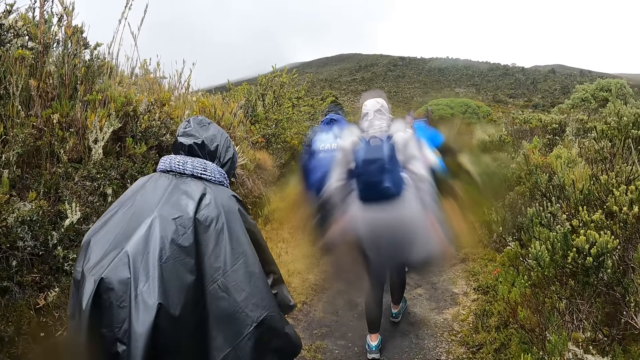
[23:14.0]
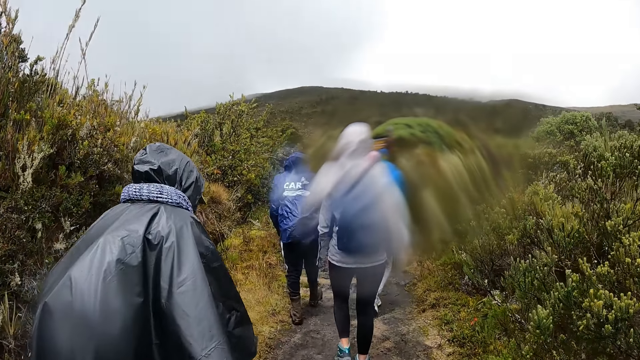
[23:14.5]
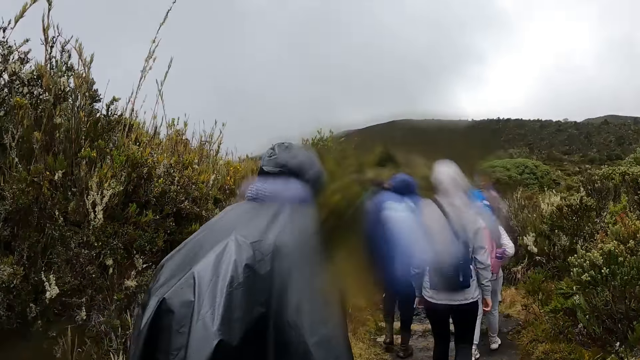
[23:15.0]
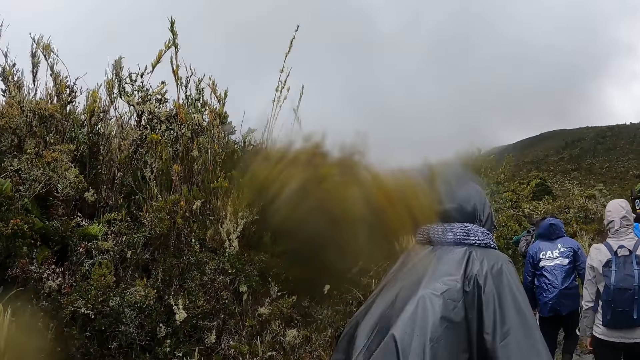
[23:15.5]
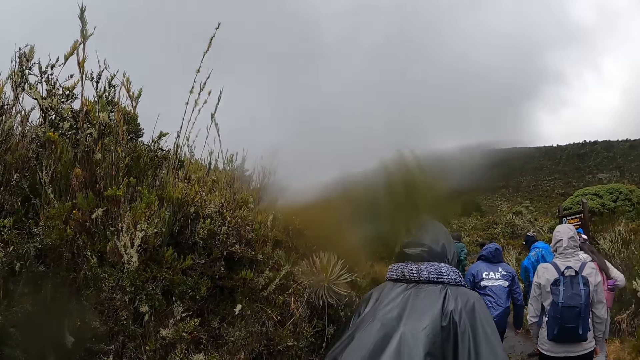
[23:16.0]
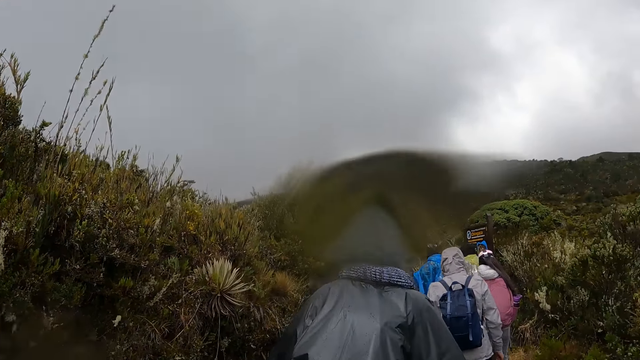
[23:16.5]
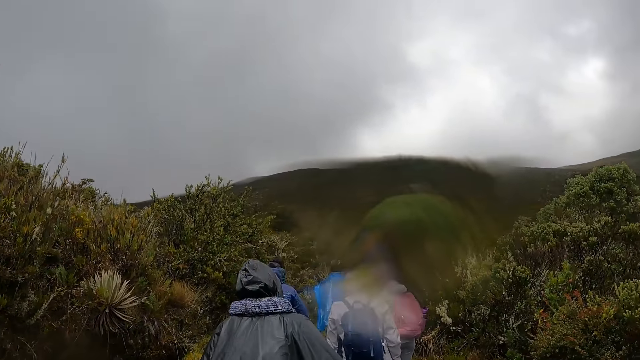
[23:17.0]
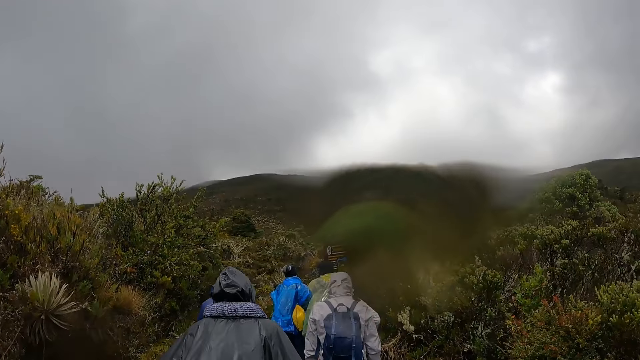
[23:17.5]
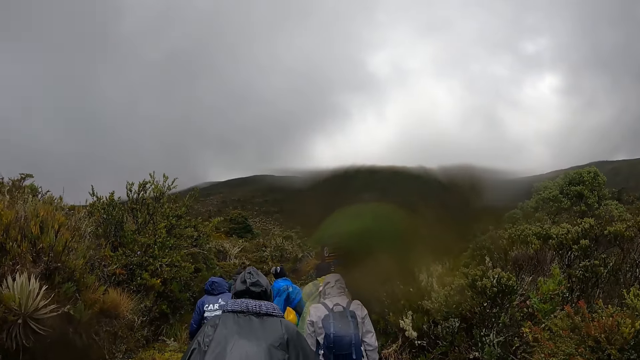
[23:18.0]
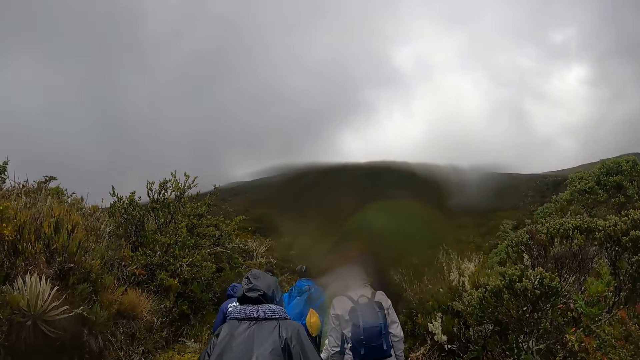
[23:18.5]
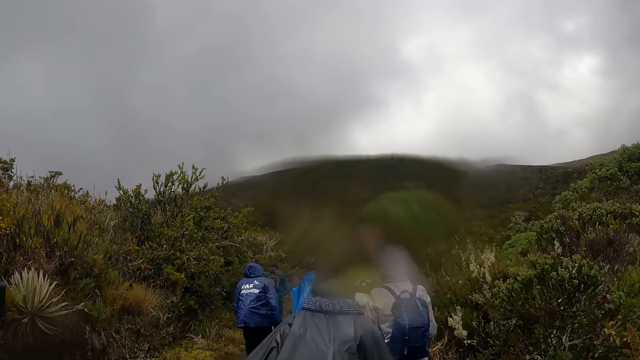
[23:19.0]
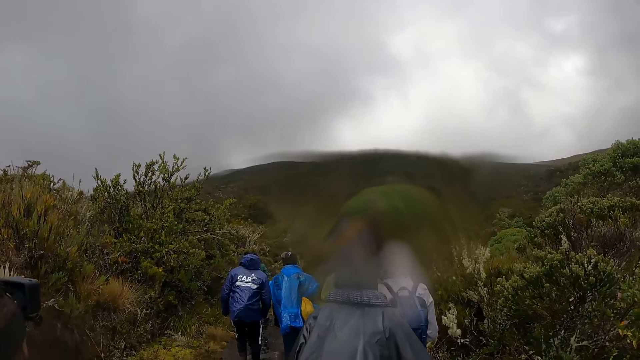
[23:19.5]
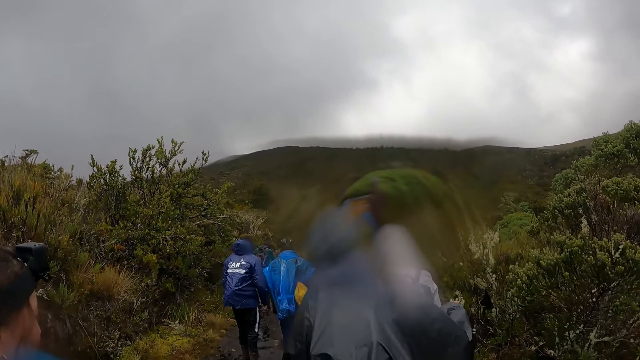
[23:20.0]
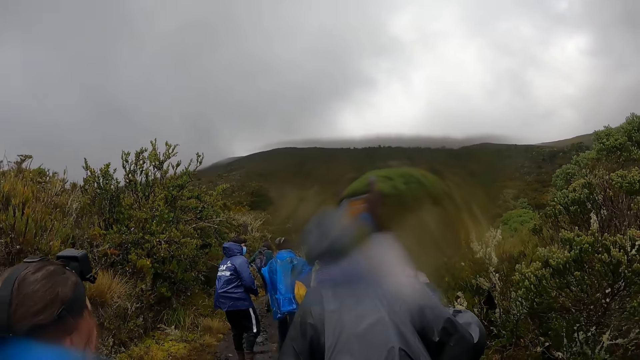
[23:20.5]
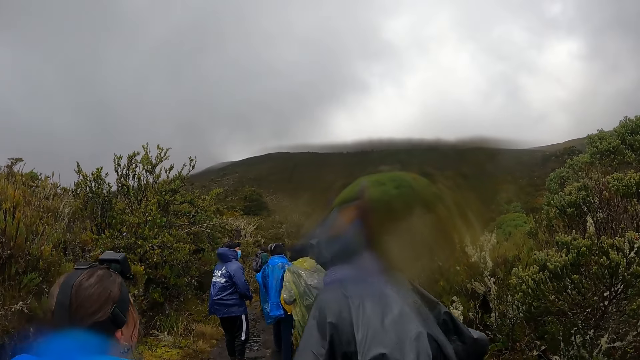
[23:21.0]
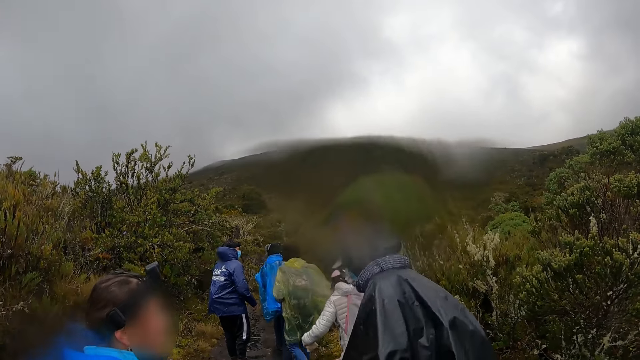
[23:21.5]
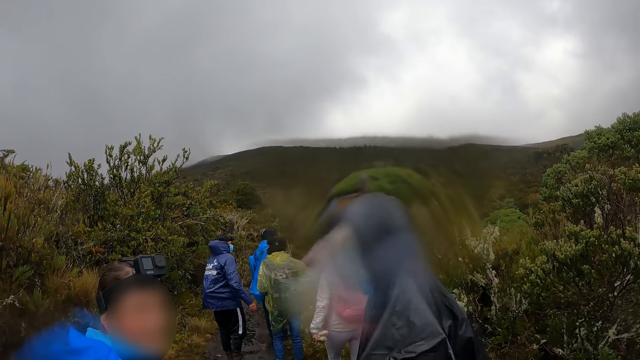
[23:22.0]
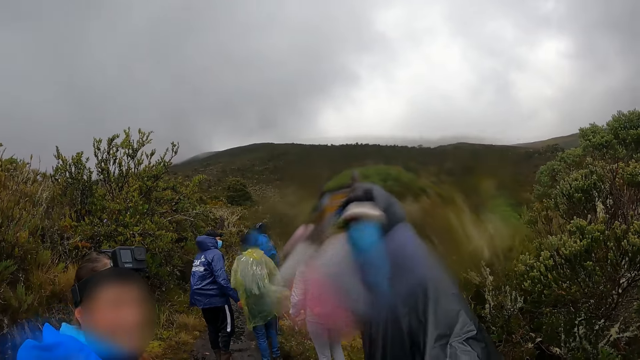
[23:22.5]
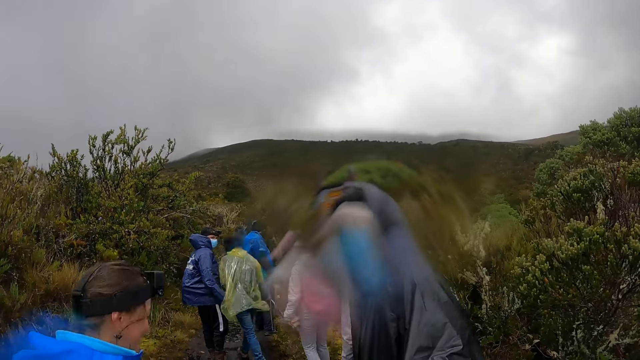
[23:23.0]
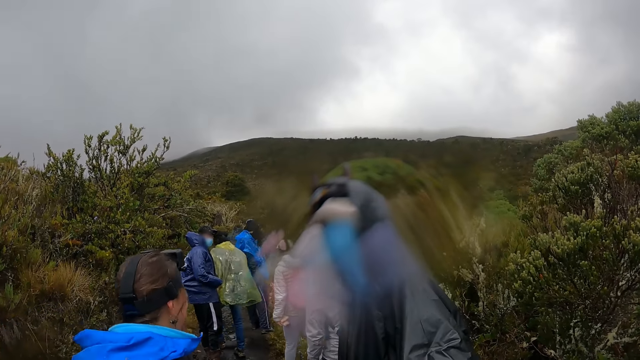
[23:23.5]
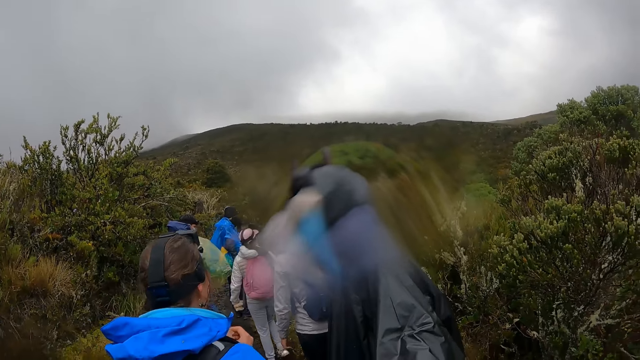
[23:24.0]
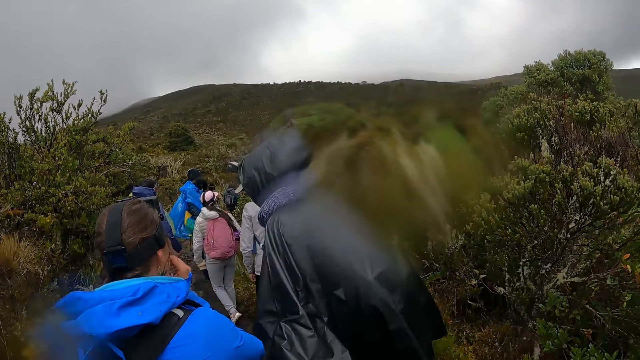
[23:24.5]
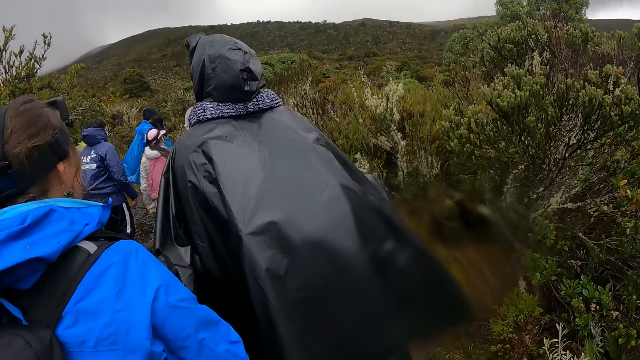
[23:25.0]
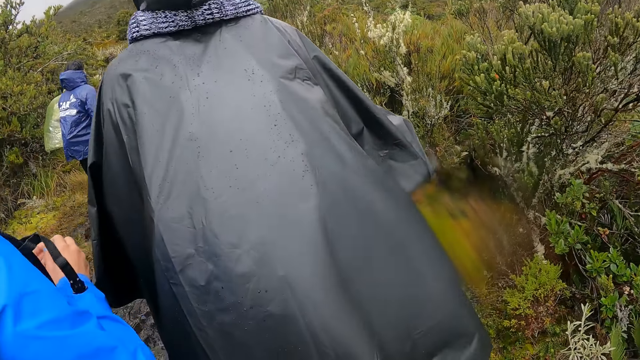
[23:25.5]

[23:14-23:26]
The camera wearer interacts with a woman and another woman. They look at a woman and the man. The man converses with the camera wearer.

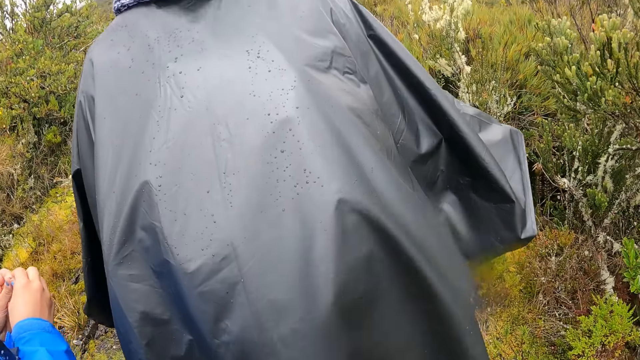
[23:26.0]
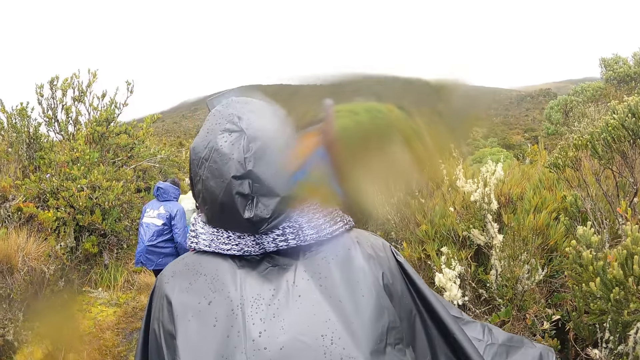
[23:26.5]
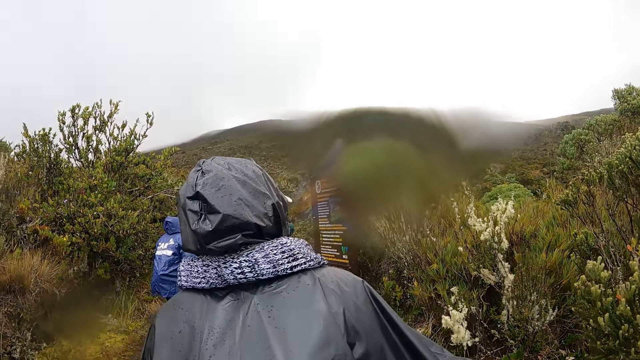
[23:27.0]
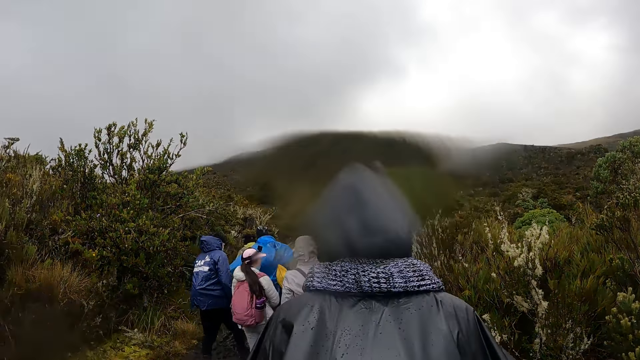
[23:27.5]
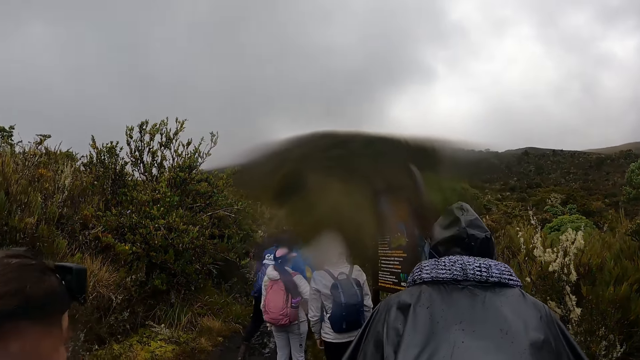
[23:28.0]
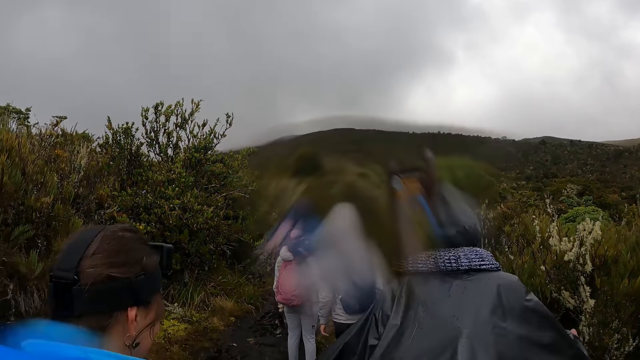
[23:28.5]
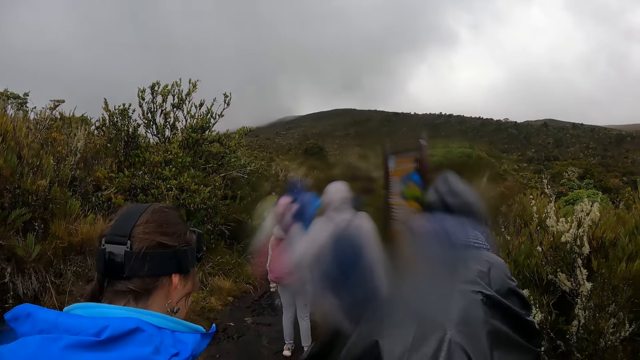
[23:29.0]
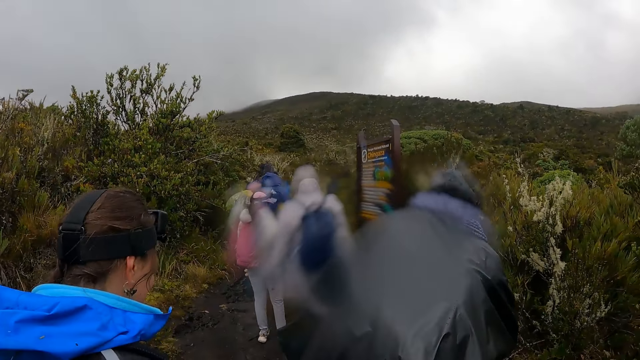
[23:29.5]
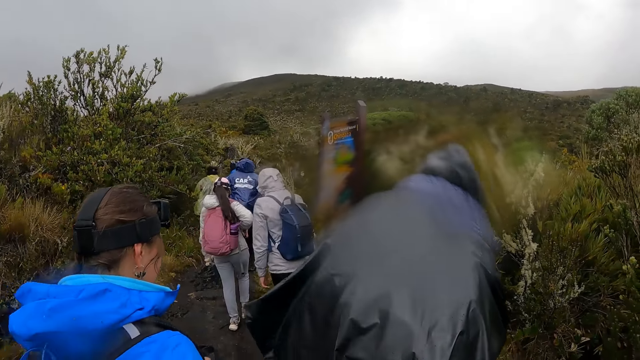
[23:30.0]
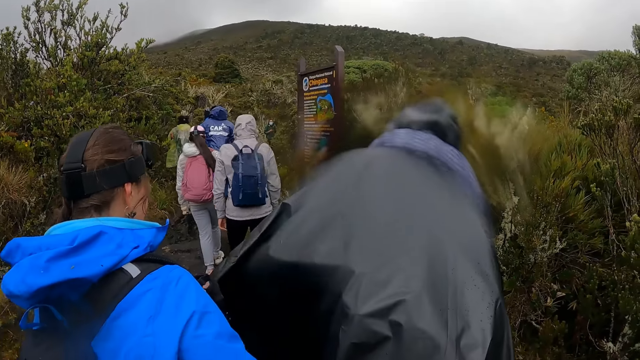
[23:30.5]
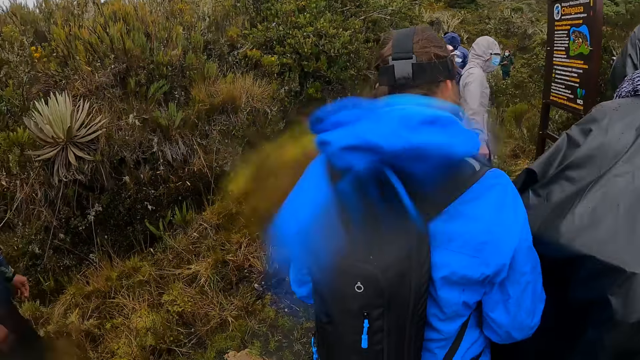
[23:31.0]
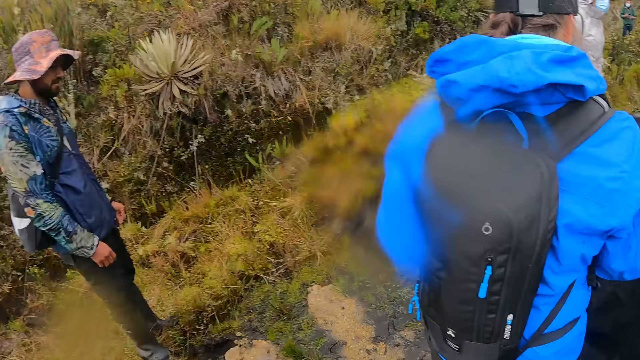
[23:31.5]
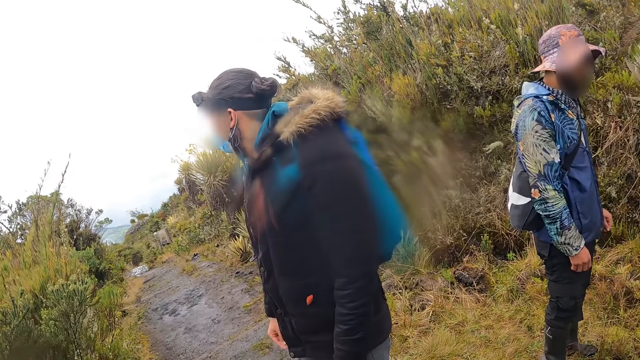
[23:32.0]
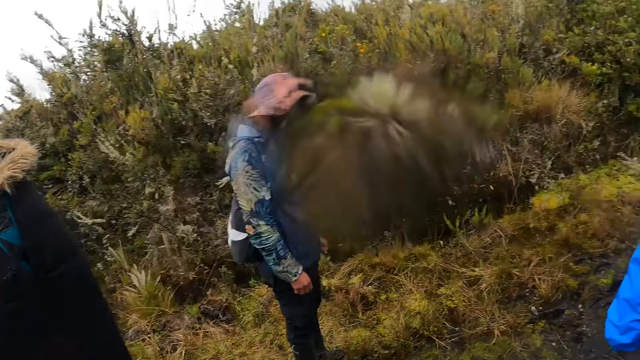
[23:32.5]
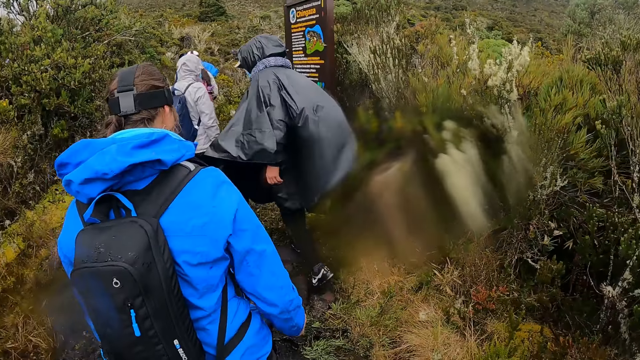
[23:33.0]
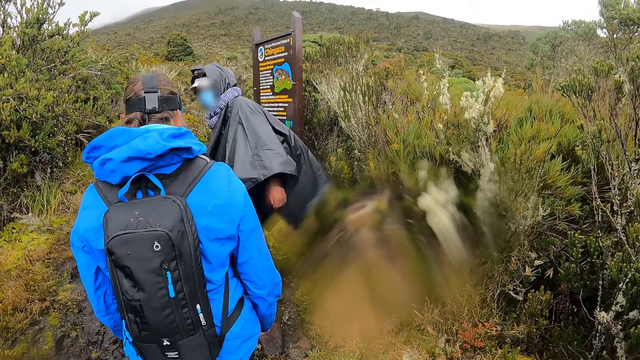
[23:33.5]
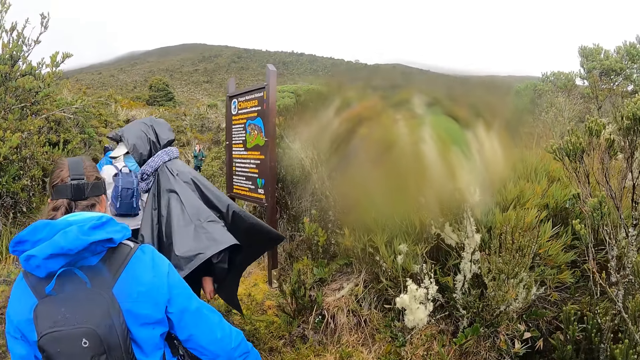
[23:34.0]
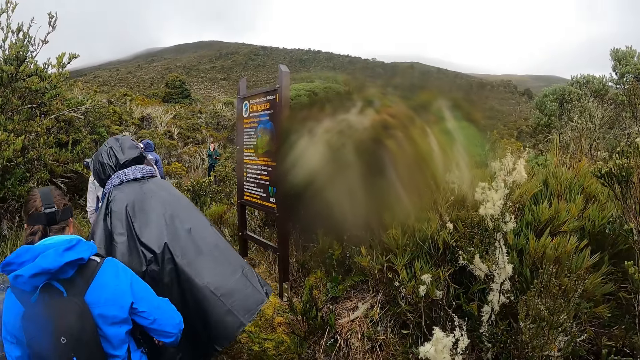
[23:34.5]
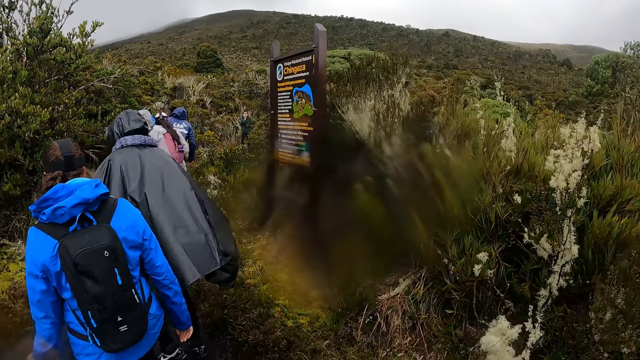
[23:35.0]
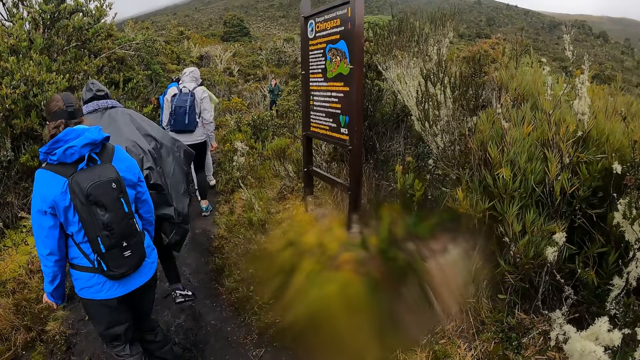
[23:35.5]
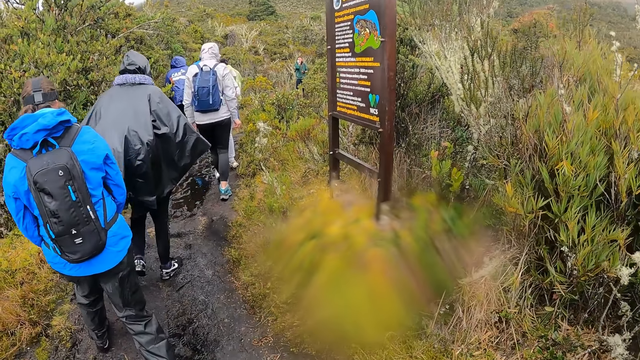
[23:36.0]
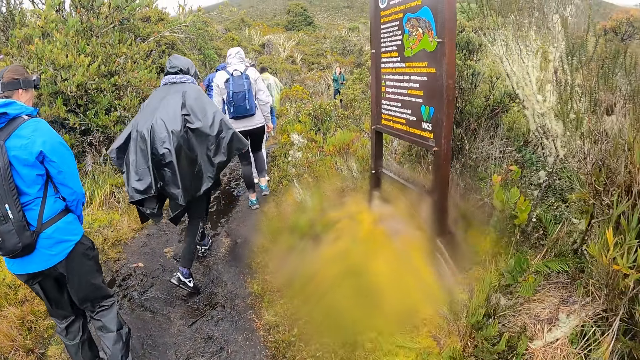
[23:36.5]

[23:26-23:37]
The camera wearer looks up the mountain. They look at the man. They walk around the forest with the team.
